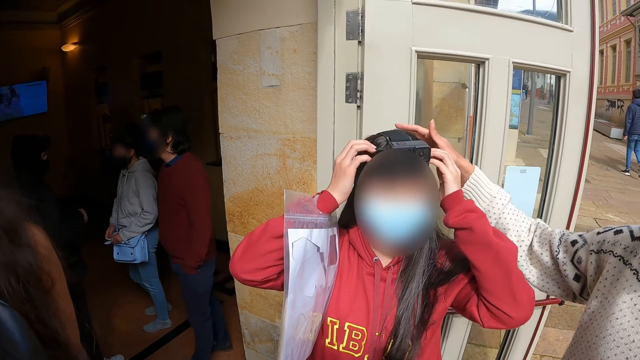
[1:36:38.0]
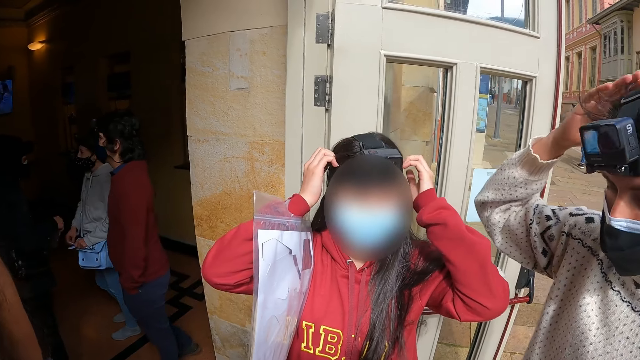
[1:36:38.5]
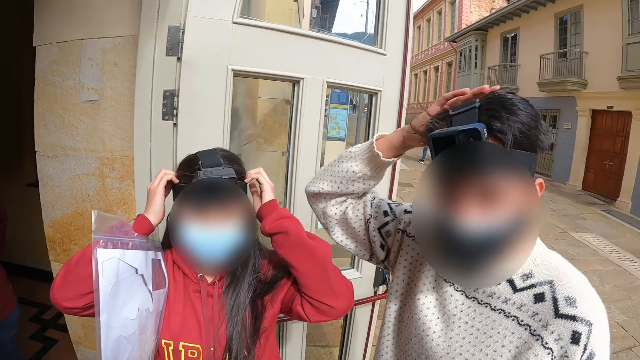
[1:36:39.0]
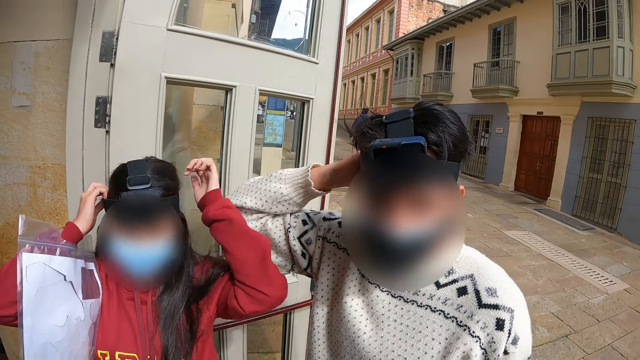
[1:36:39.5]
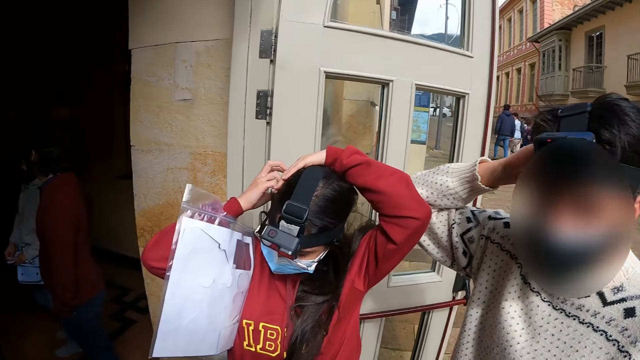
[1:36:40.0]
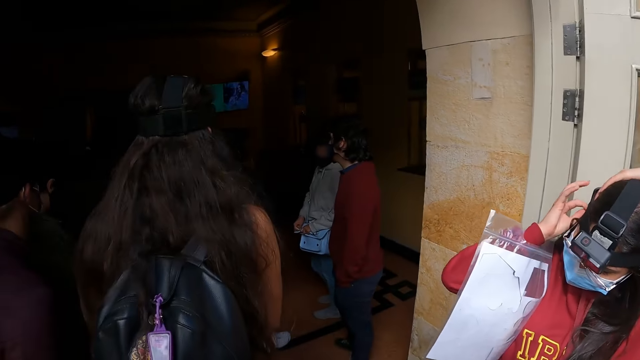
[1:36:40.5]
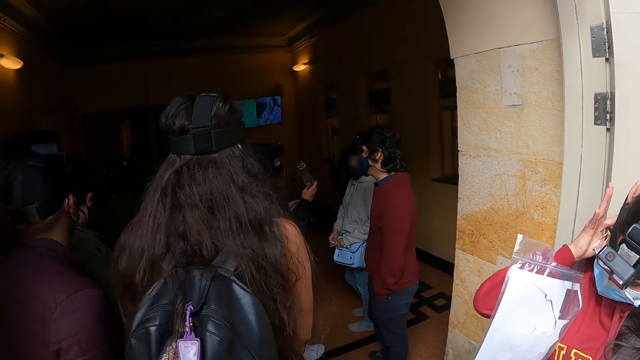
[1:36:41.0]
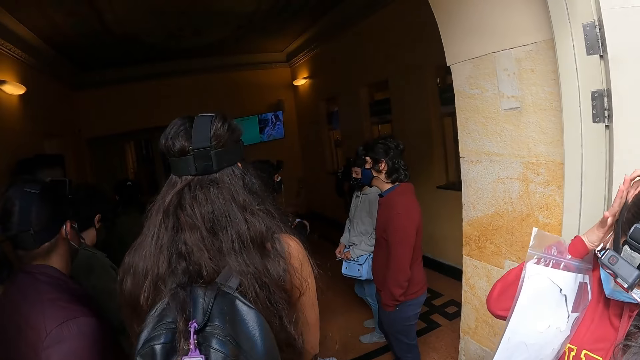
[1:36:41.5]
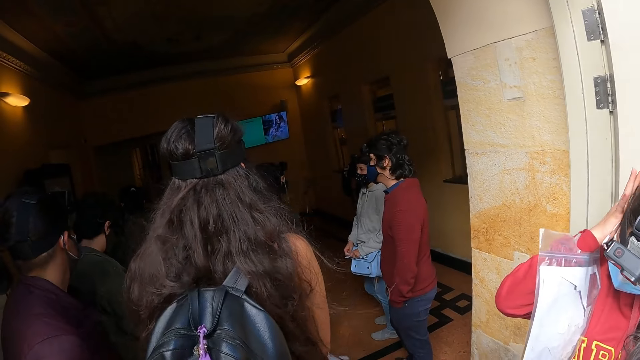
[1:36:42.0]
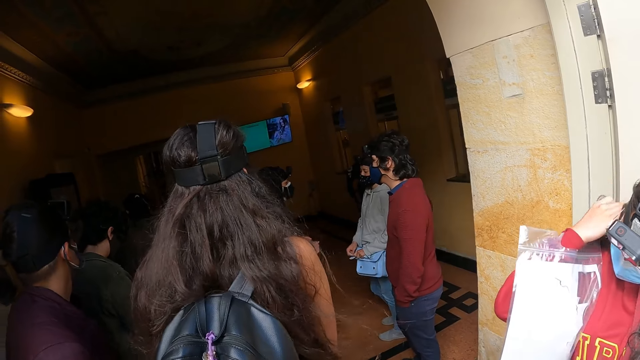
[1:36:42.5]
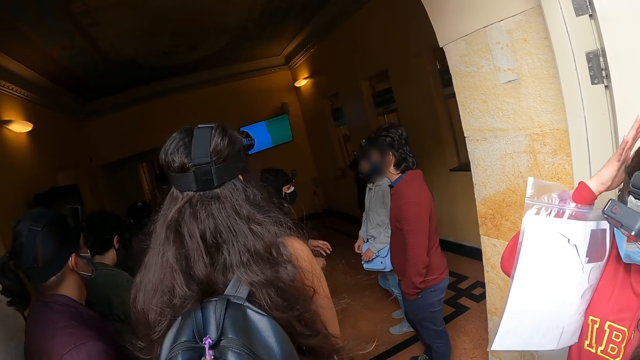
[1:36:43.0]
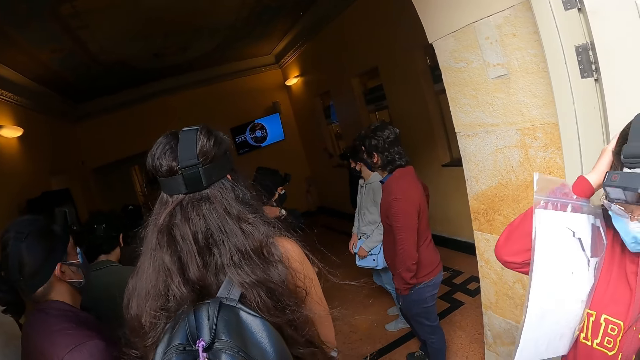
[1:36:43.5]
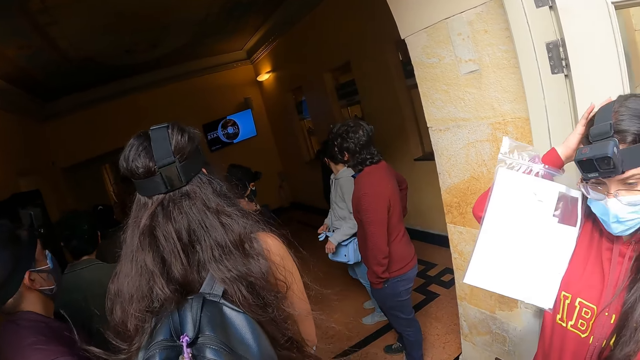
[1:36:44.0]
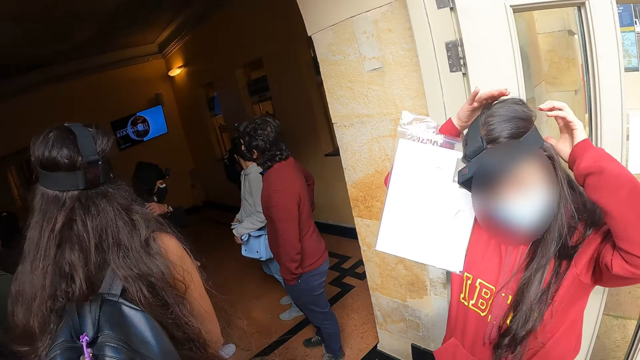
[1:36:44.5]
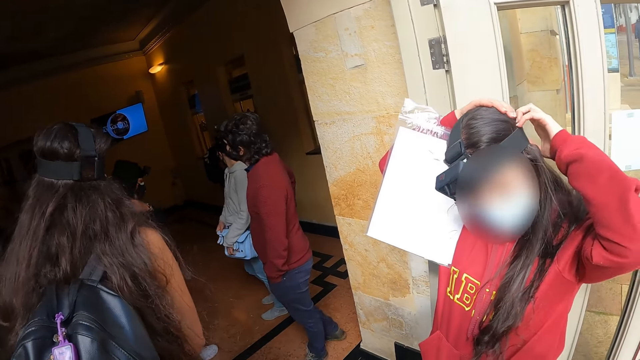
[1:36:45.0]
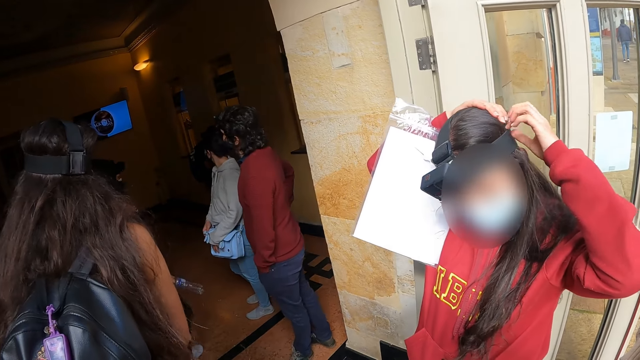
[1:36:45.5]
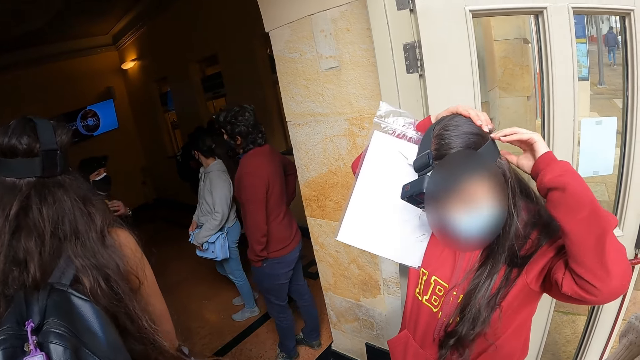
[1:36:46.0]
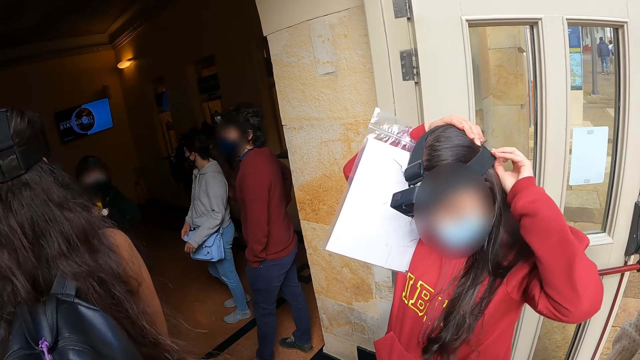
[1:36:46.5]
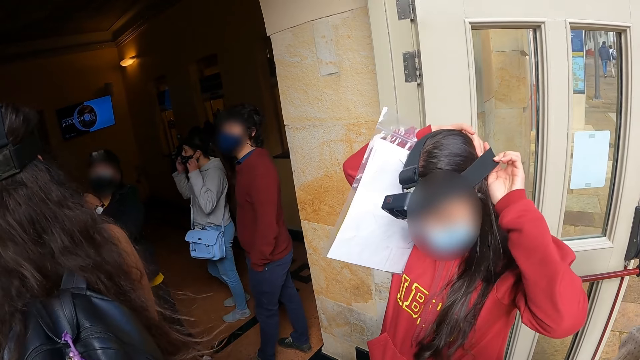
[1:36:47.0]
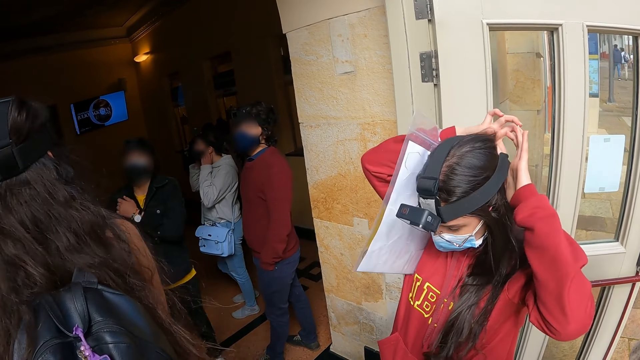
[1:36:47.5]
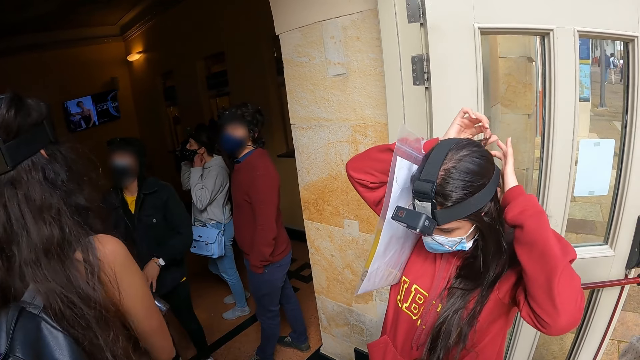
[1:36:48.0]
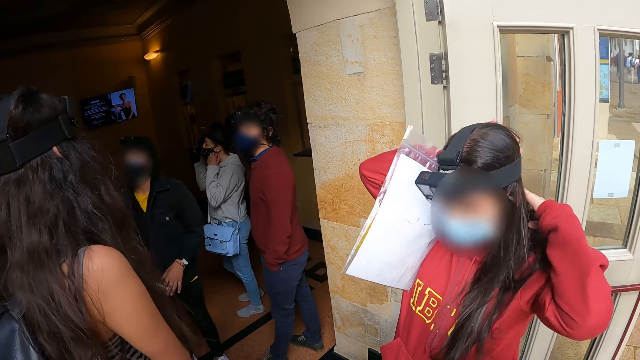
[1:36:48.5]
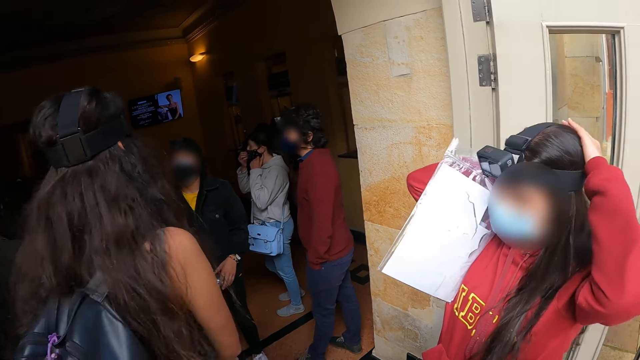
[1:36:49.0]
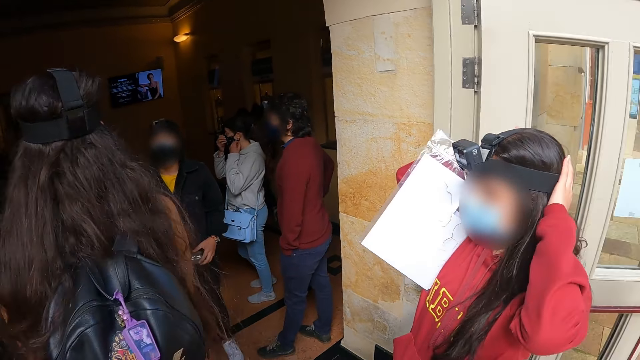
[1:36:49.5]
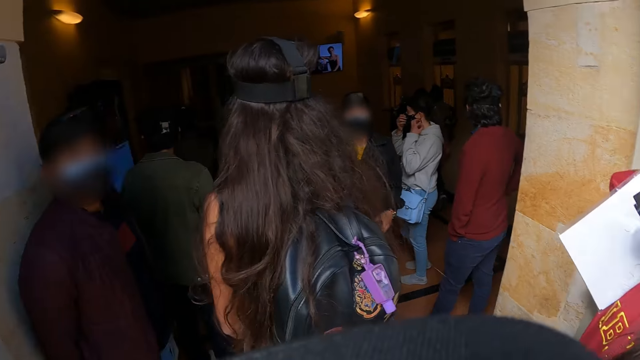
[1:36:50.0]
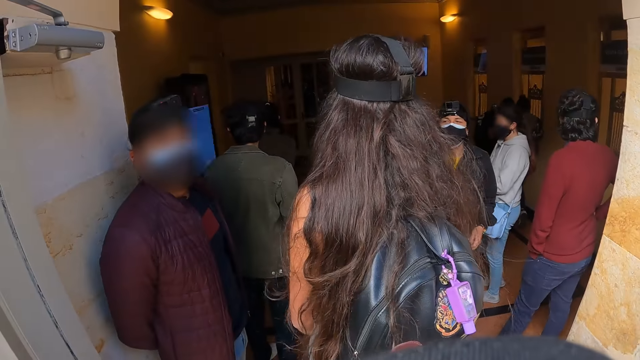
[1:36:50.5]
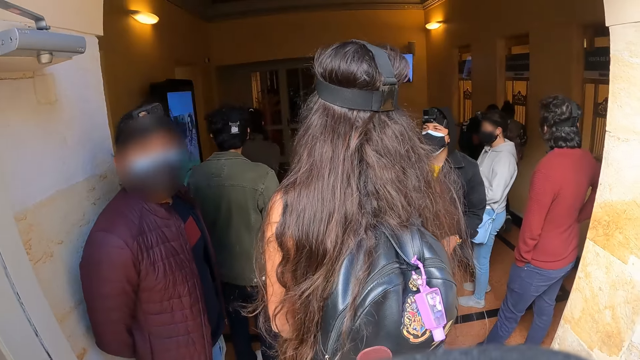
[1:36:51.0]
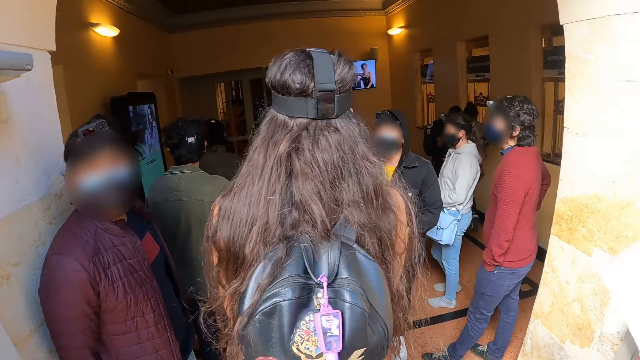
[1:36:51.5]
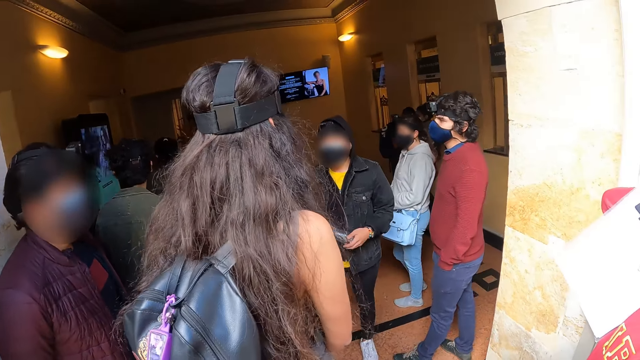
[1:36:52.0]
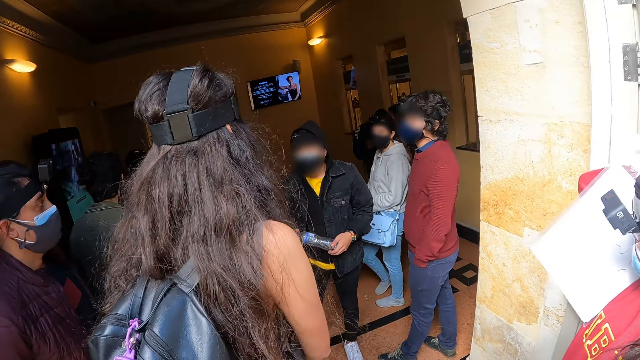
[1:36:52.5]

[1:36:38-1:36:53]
A person touches another person's hair. The camera wearer looks at a person and another person. They look at the crowd in the room. They look at the other person. The person whose hair was touched makes her hair. The camera wearer looks at the crowd in the room. They look at another person.

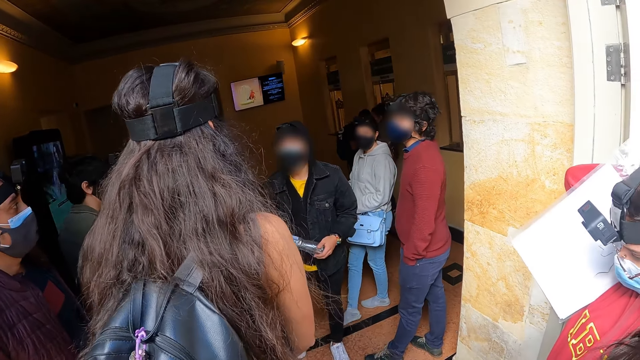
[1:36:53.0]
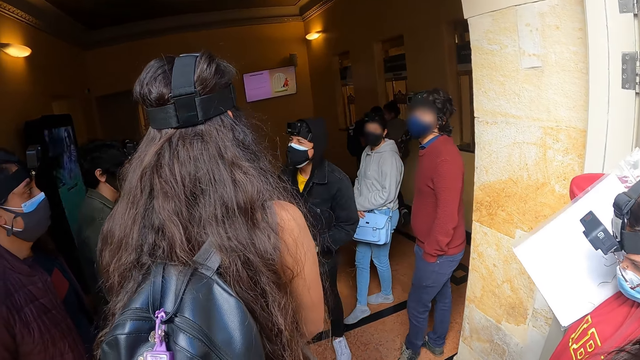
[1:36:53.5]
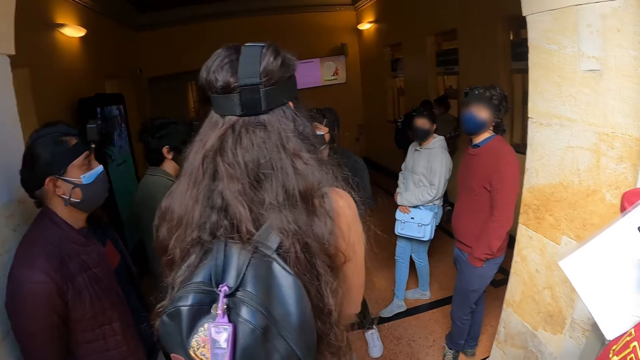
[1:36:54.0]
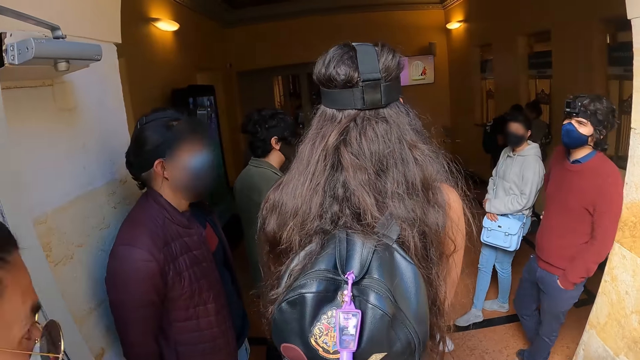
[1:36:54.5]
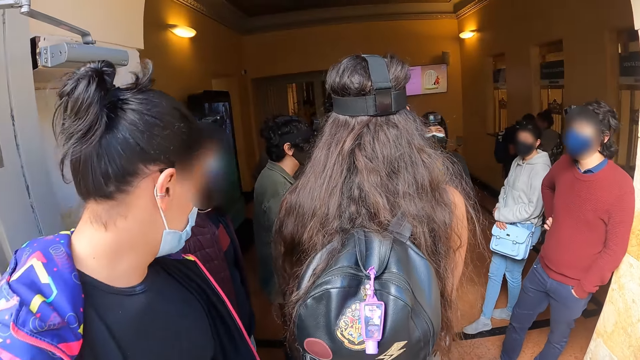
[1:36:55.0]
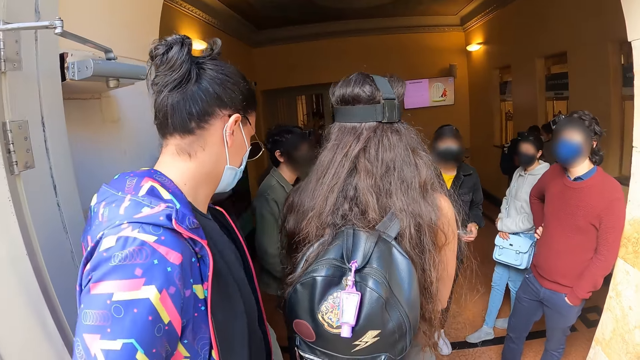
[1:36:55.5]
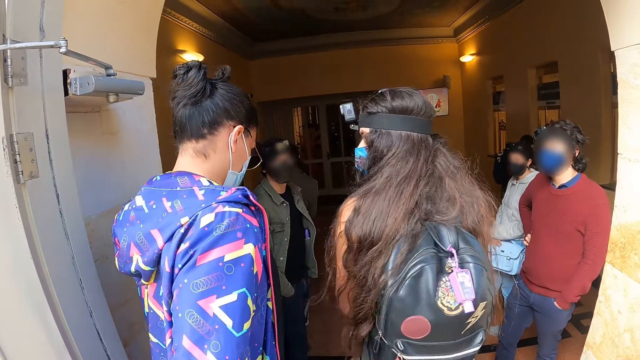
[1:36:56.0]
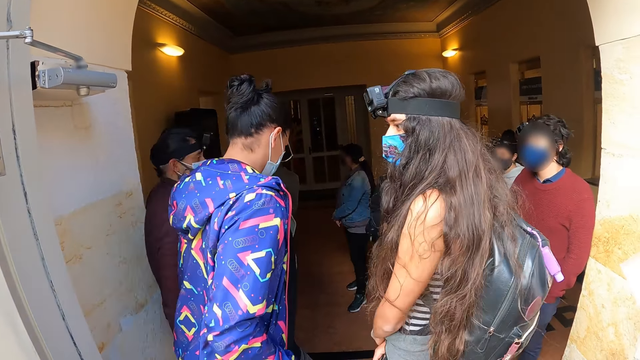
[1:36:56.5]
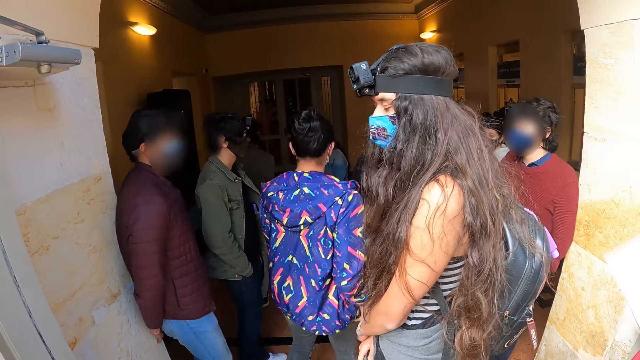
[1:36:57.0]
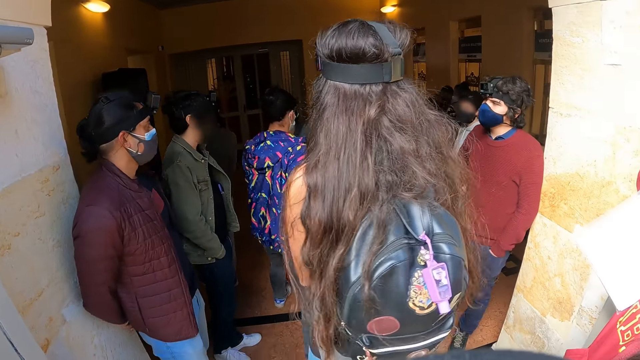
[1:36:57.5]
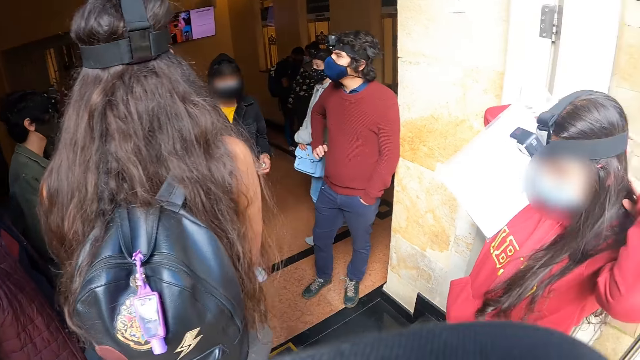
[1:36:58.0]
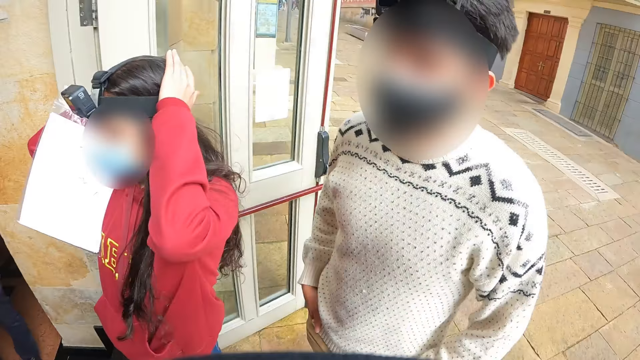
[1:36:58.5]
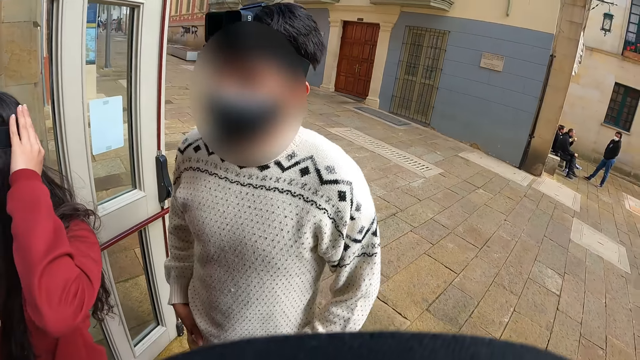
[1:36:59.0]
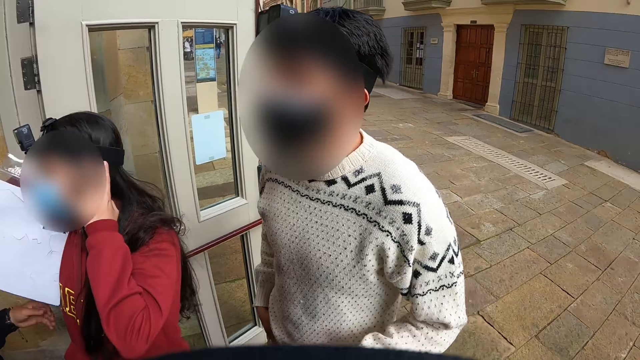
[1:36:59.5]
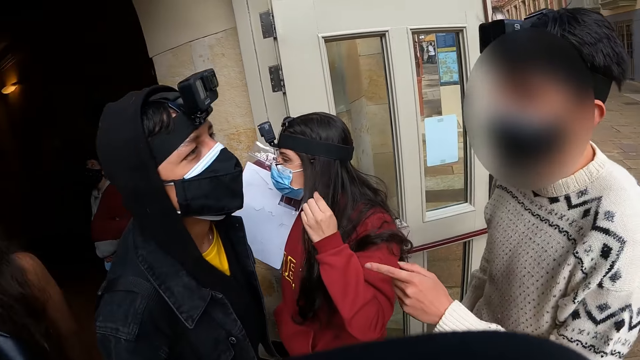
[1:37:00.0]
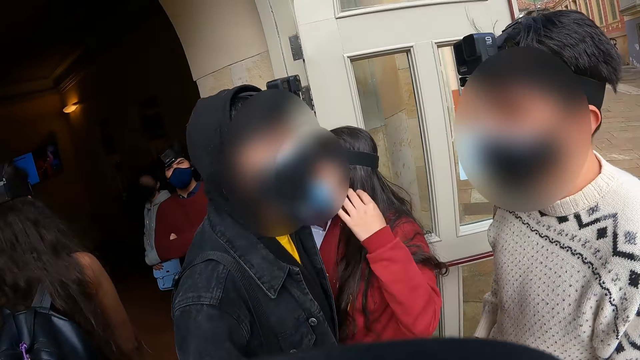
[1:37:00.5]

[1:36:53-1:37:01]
The camera wearer stands at the door. They look at the people in the room. They look at a person and another person.
